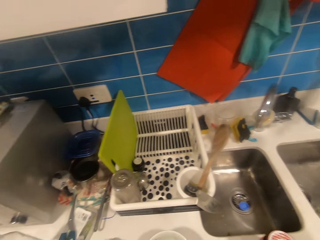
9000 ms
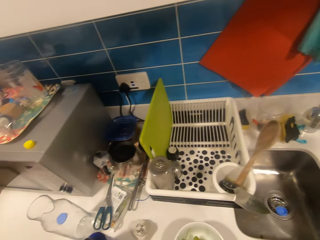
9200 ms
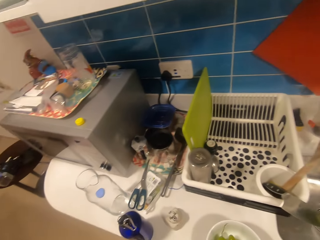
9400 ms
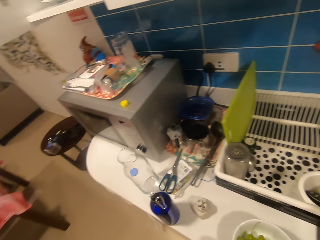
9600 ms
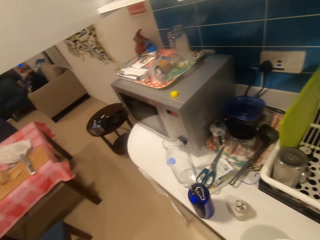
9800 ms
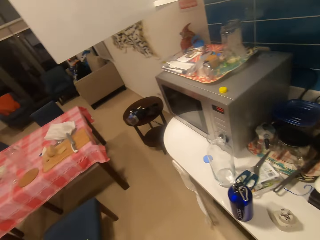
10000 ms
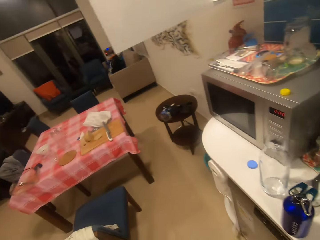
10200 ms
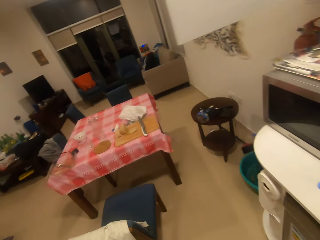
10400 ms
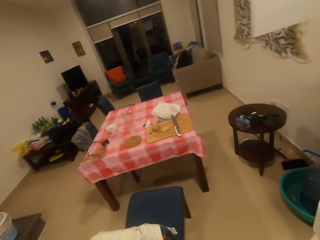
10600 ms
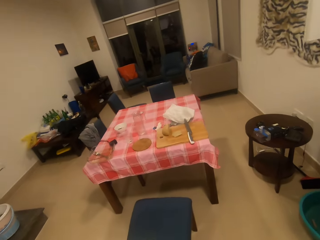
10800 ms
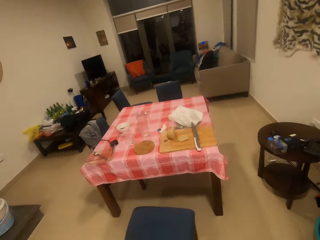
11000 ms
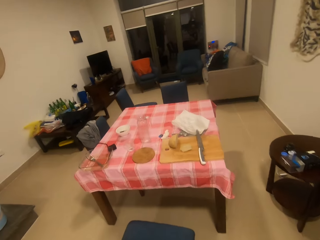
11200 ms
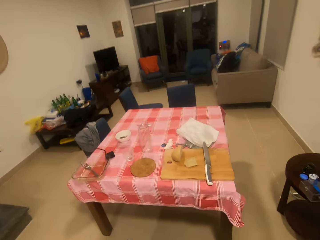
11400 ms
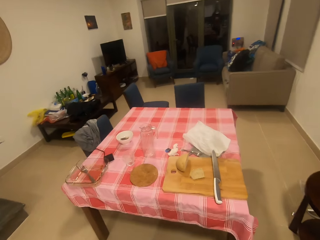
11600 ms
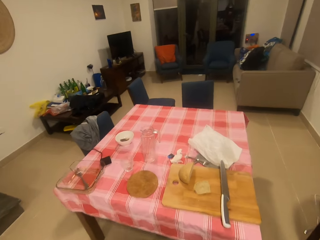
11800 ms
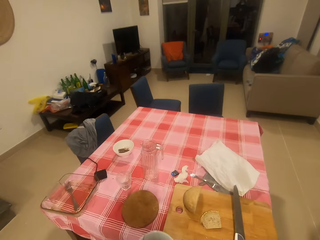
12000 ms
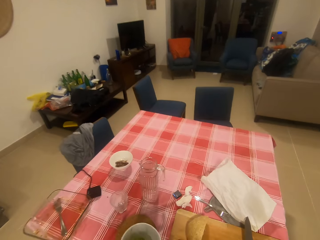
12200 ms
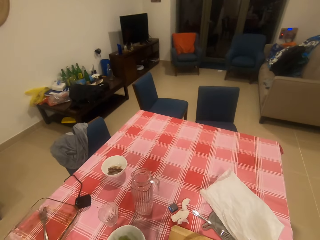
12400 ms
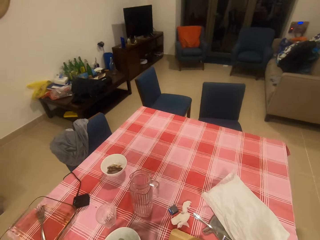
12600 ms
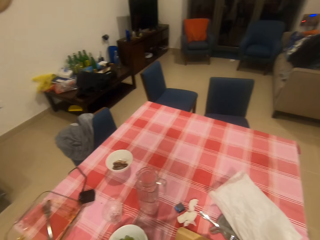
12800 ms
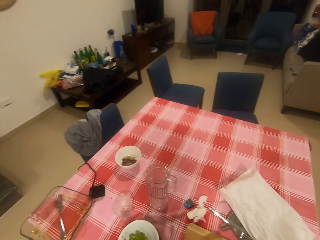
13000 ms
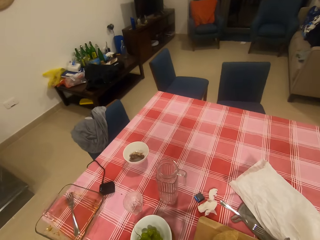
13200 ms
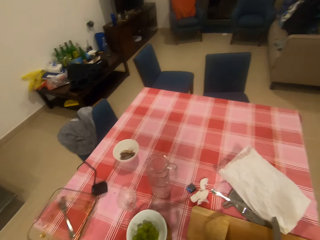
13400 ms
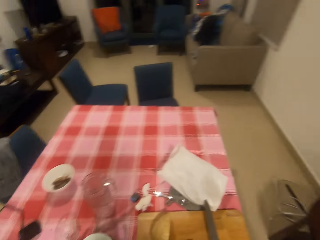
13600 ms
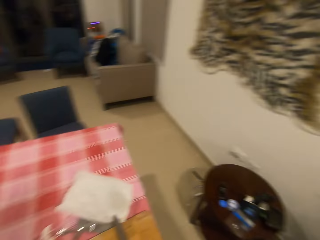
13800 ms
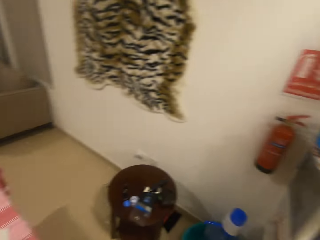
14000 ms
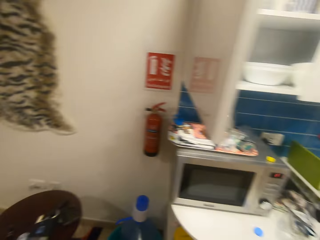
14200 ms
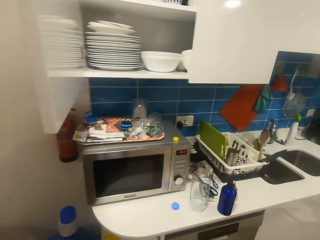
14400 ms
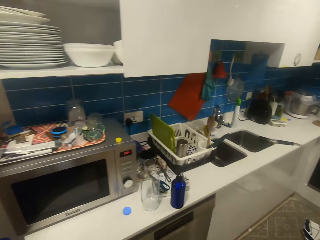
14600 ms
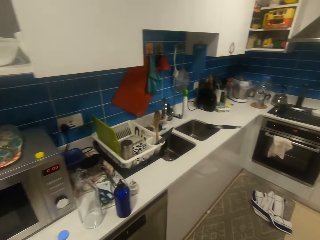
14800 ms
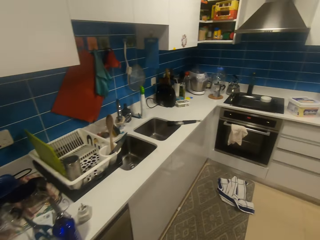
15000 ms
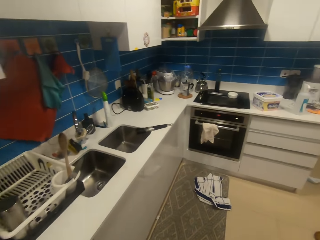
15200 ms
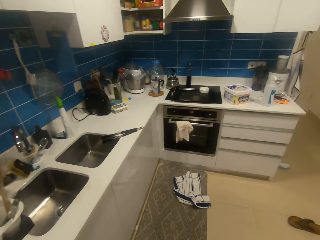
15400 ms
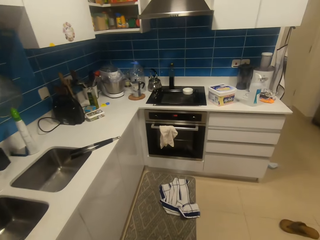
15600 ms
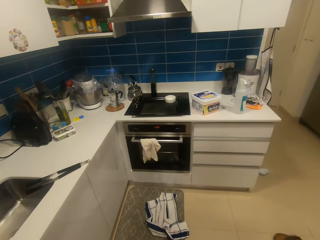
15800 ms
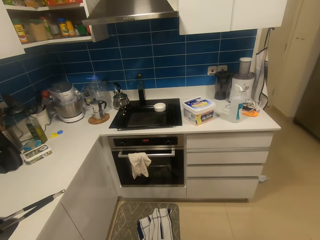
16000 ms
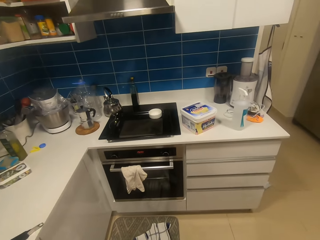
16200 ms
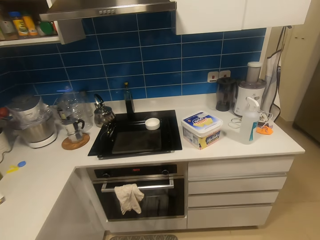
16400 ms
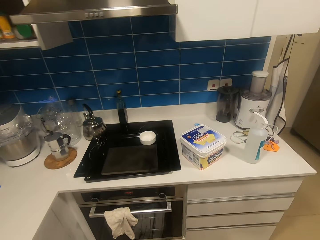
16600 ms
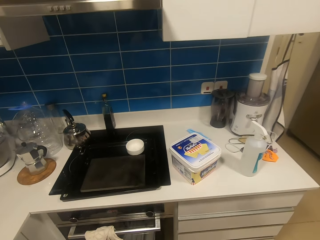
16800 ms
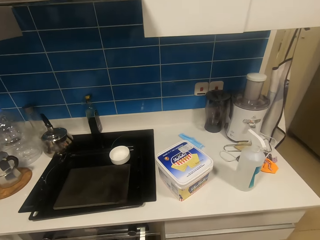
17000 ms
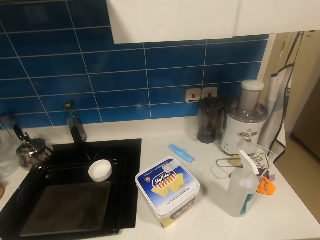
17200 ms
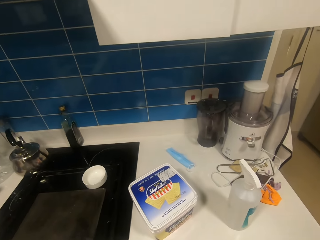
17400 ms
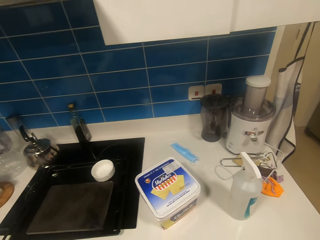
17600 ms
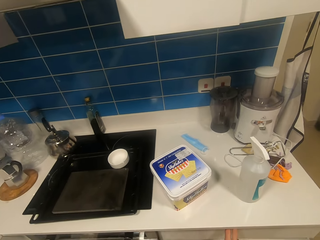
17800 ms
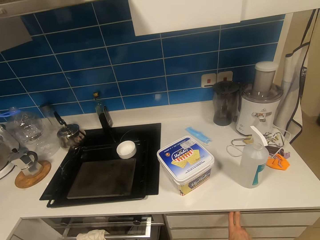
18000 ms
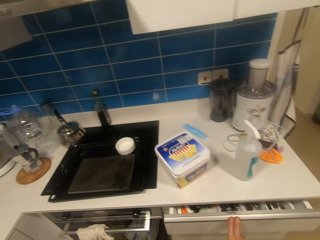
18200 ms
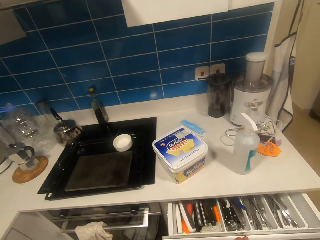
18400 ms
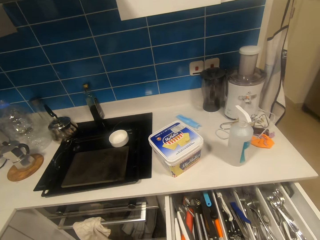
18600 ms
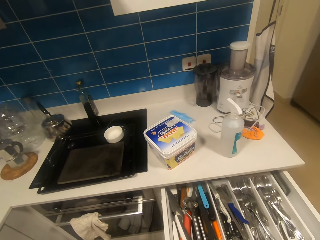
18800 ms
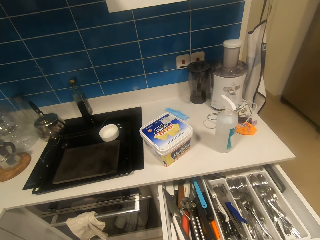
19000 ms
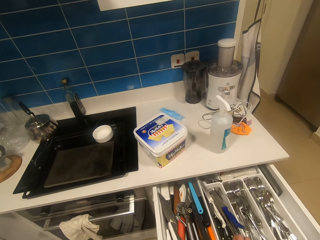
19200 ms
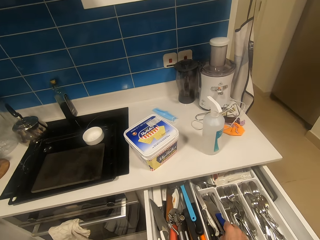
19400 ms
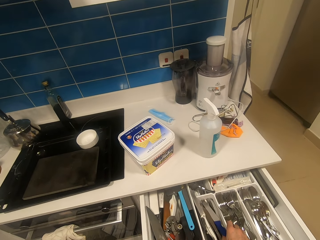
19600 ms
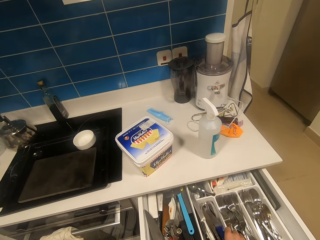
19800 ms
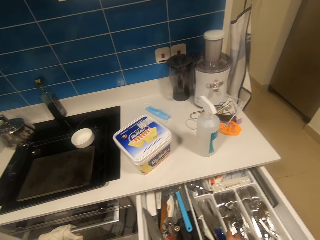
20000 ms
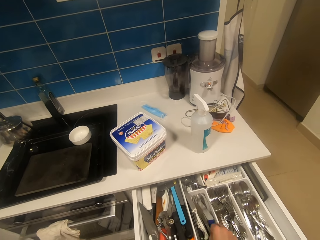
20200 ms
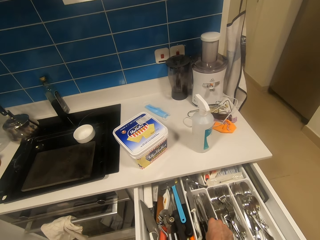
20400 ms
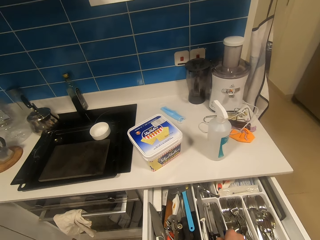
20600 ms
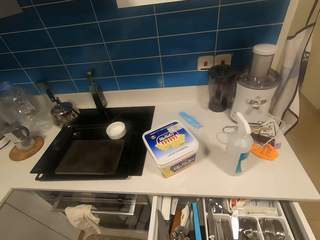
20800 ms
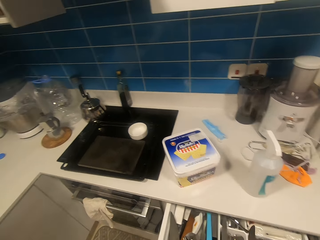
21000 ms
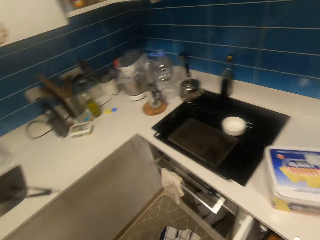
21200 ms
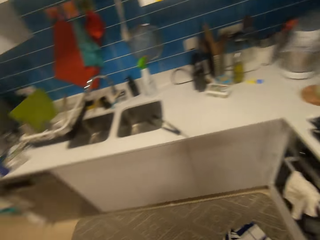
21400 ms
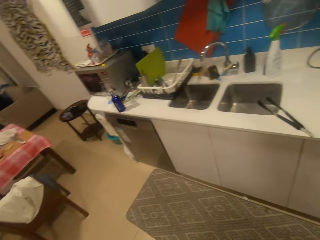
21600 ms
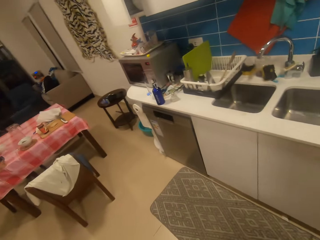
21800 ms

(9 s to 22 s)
The camera wearer walks around the kitchen. They open a kitchen drawer. They pick up a knife from the drawer.

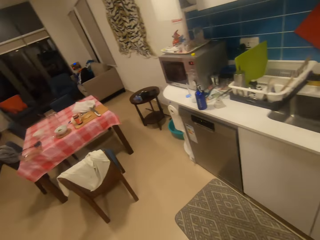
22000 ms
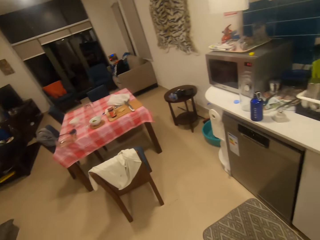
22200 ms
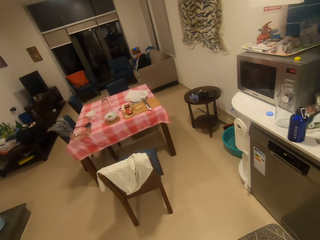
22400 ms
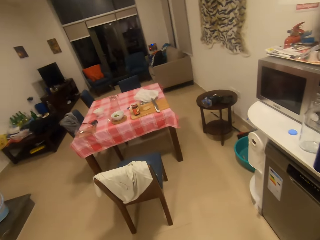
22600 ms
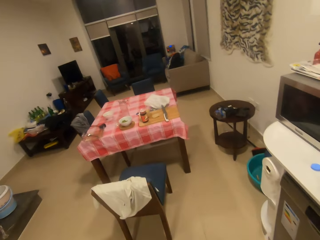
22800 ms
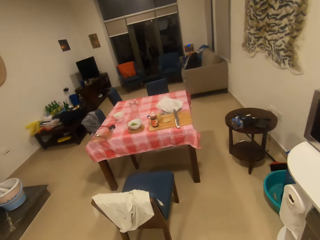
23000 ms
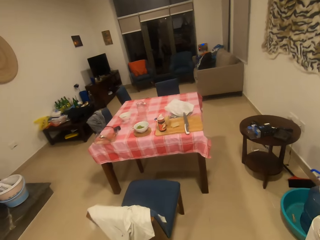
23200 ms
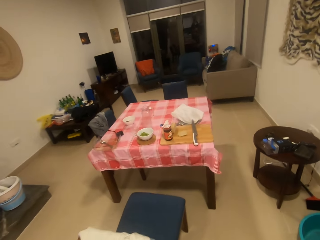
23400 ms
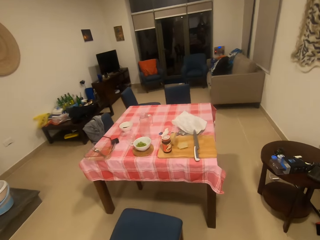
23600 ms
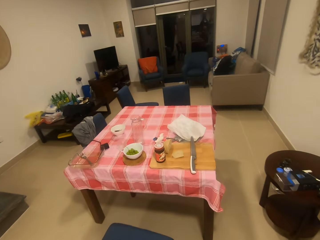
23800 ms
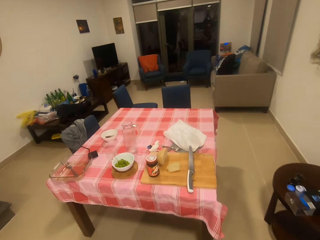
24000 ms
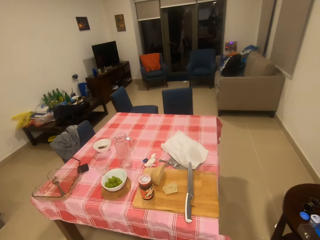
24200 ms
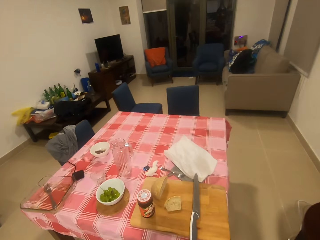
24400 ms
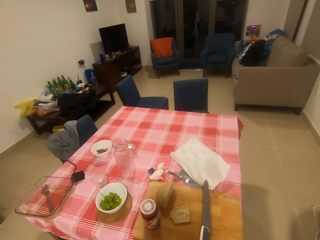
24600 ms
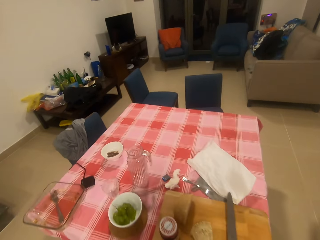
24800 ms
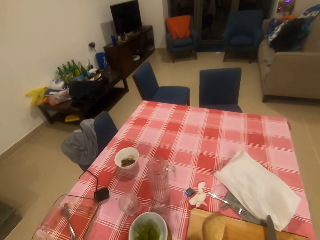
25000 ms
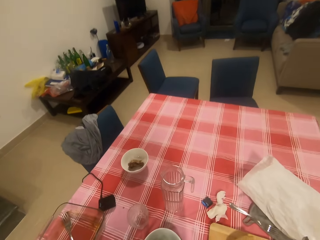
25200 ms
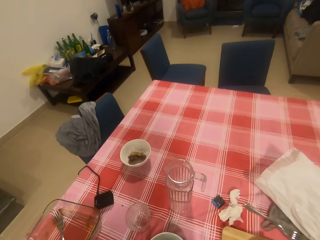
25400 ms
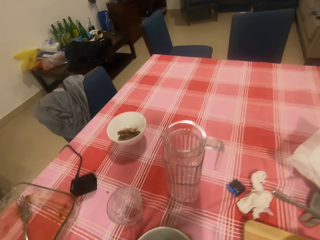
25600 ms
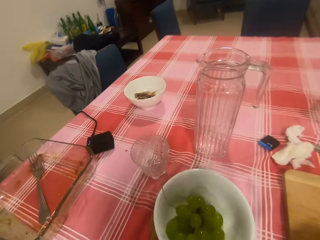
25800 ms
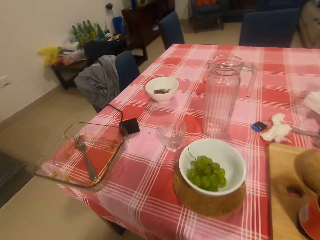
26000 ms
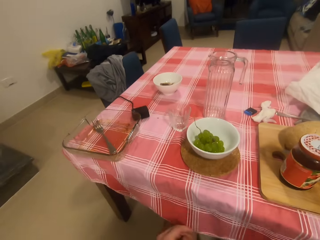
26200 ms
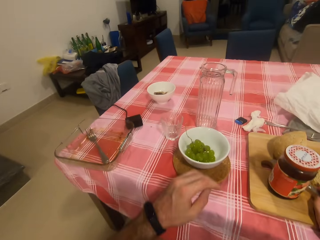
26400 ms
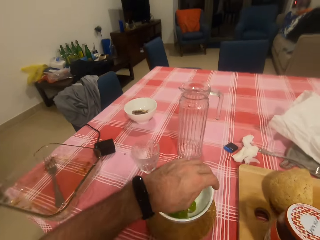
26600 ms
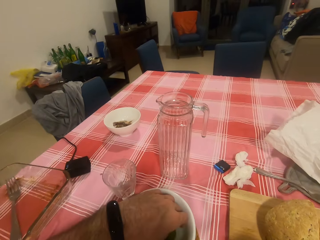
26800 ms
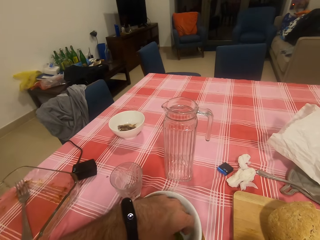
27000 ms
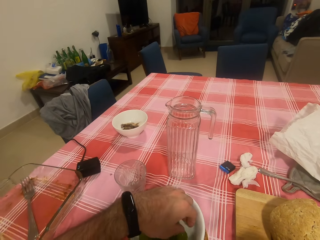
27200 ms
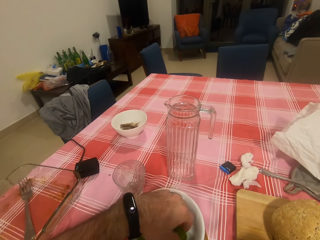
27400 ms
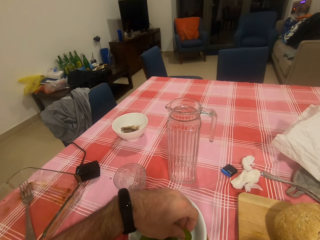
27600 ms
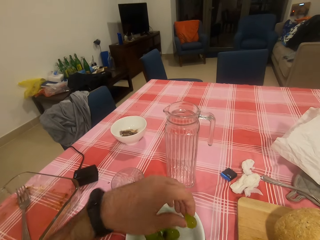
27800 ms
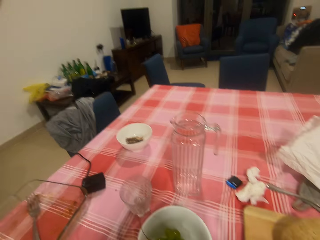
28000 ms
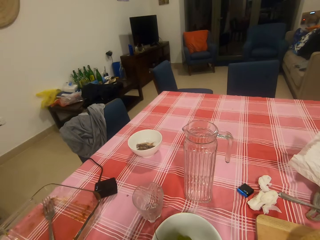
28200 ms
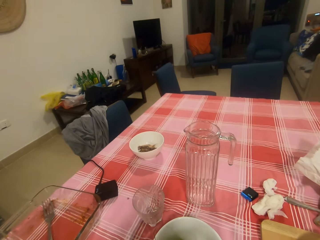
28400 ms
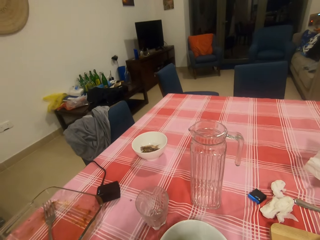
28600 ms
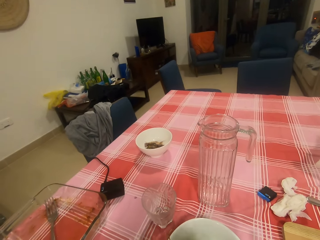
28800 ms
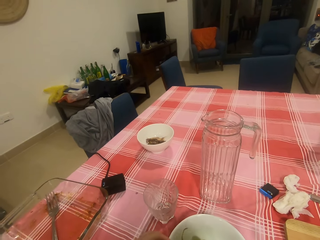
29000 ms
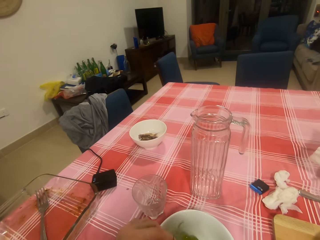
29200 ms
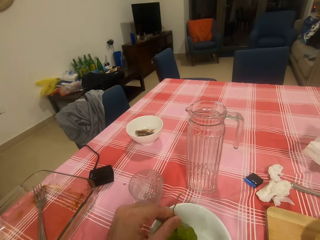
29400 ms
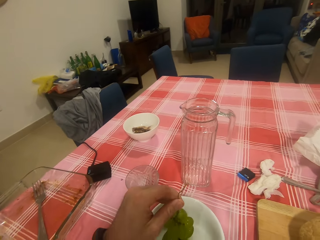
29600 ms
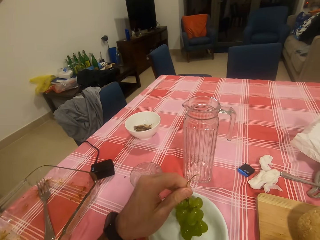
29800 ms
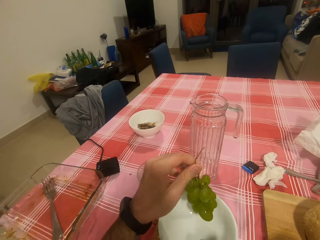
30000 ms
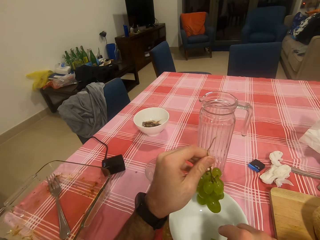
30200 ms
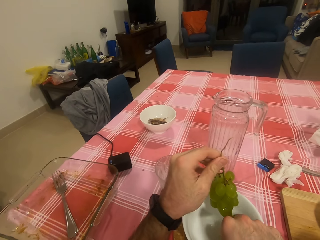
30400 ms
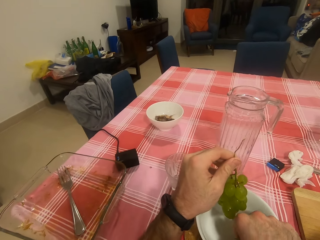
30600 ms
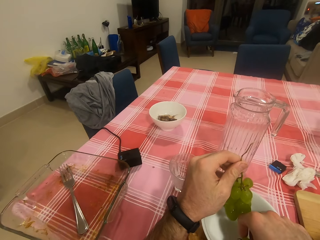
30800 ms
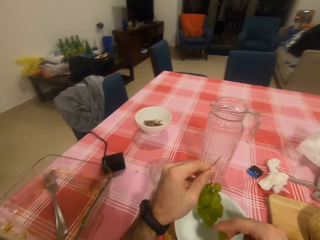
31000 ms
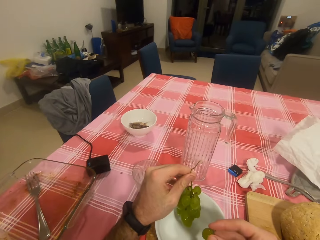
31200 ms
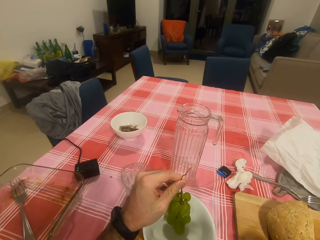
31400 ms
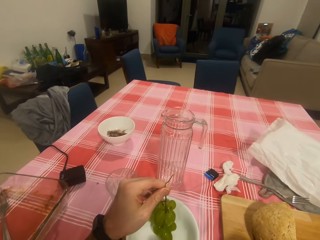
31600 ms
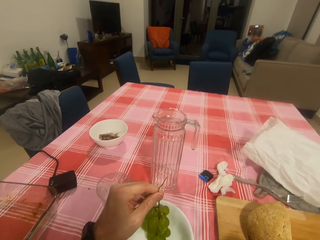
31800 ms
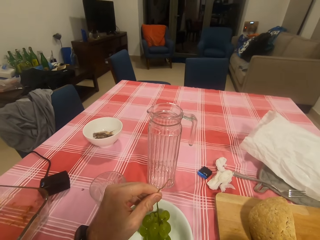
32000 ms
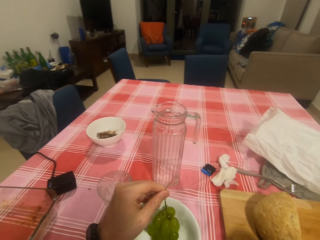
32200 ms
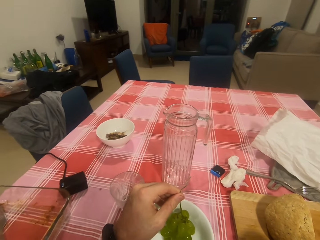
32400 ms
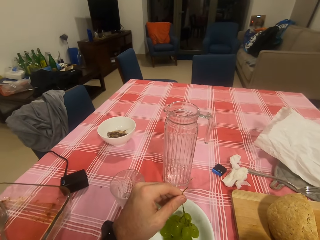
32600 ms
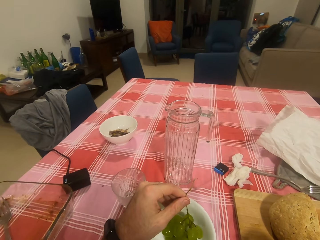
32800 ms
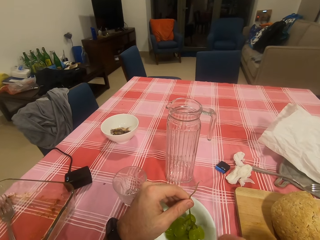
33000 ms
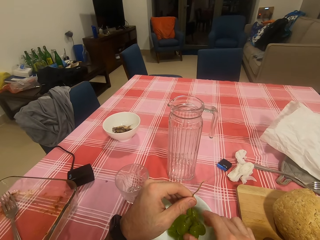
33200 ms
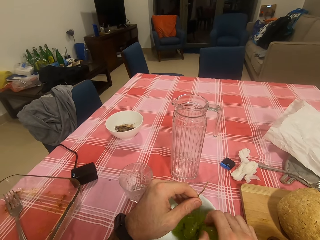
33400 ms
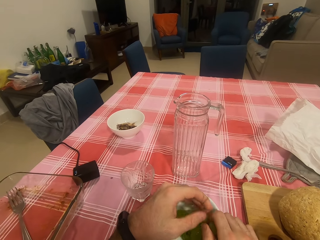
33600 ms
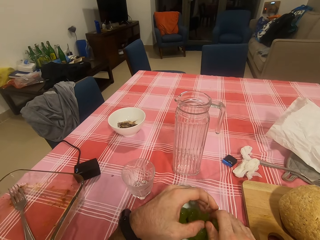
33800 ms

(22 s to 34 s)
The camera wearer walks around the kitchen. They sit on a chair. They put a hand in a bowl. They eat grapes. They hold the grapes. They eat the grapes.
